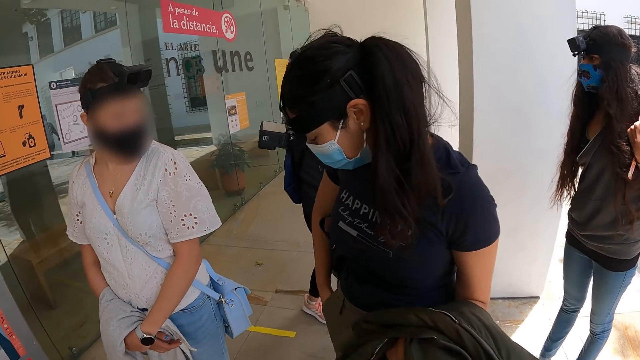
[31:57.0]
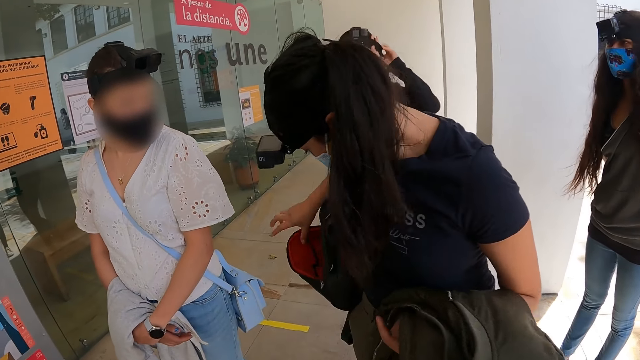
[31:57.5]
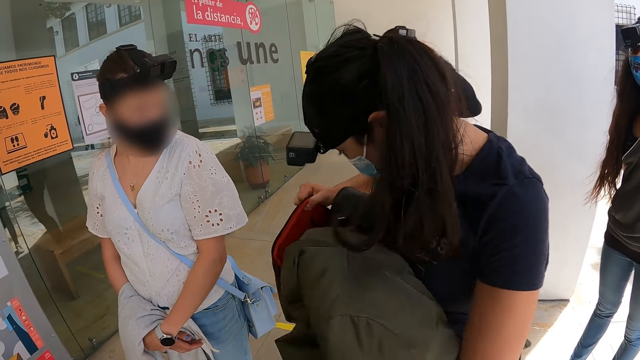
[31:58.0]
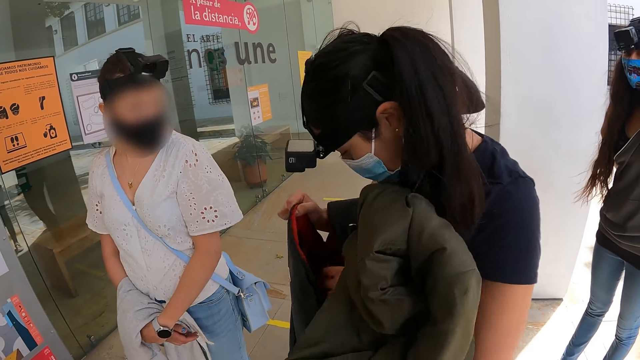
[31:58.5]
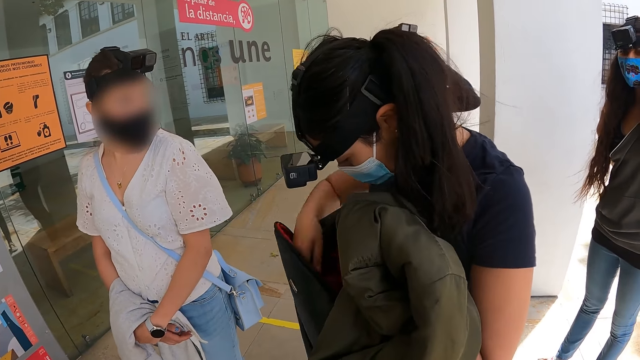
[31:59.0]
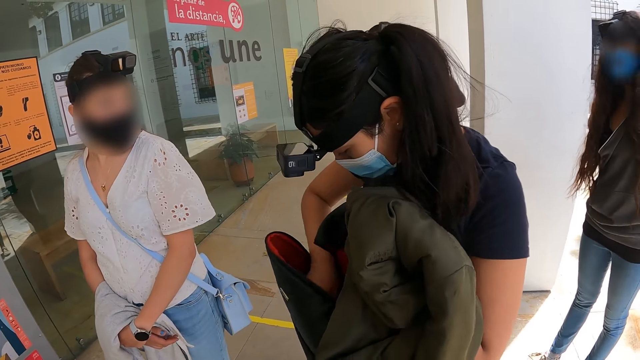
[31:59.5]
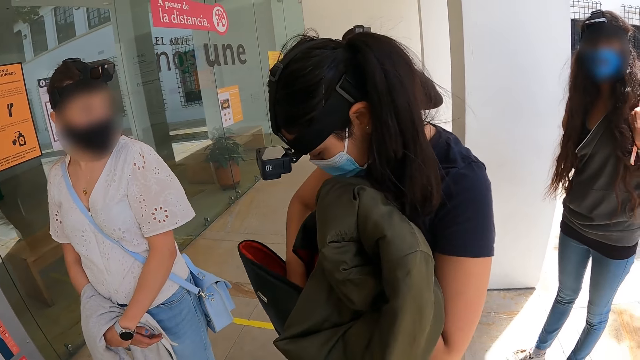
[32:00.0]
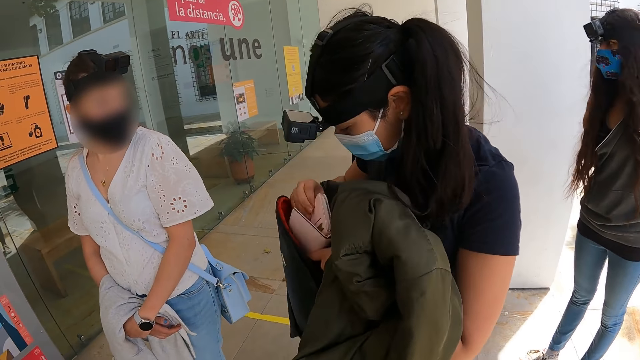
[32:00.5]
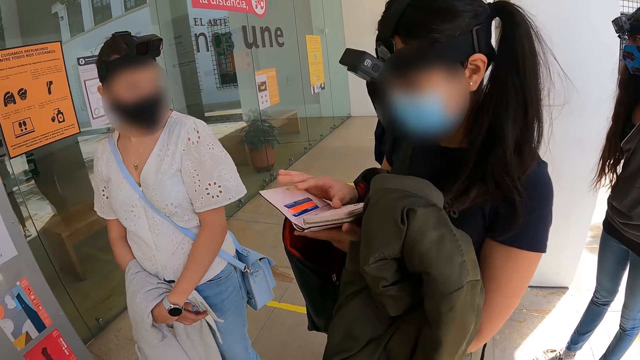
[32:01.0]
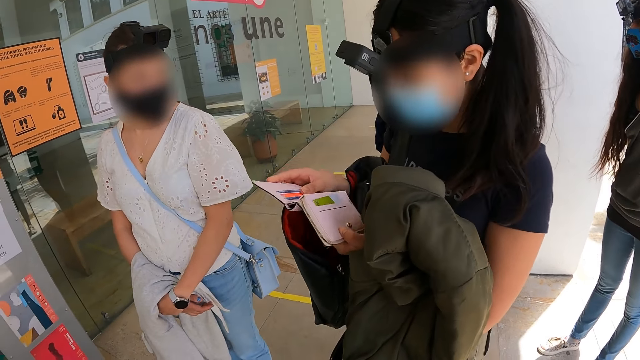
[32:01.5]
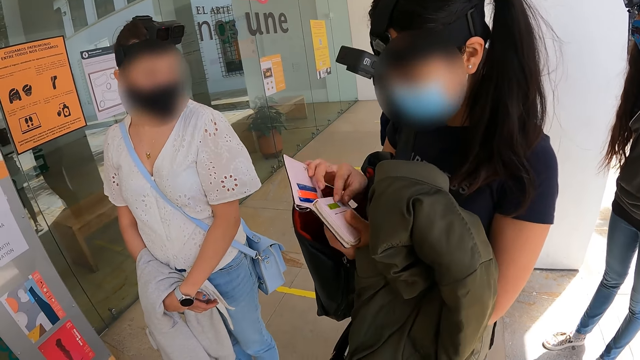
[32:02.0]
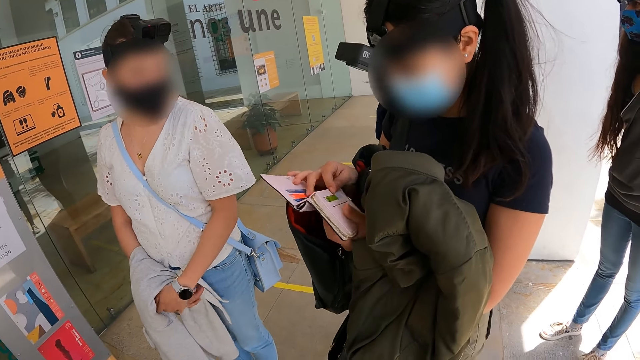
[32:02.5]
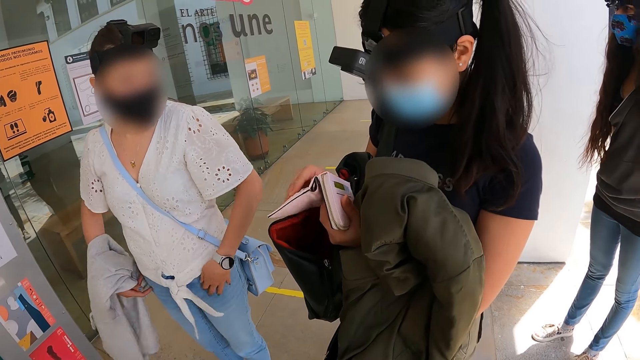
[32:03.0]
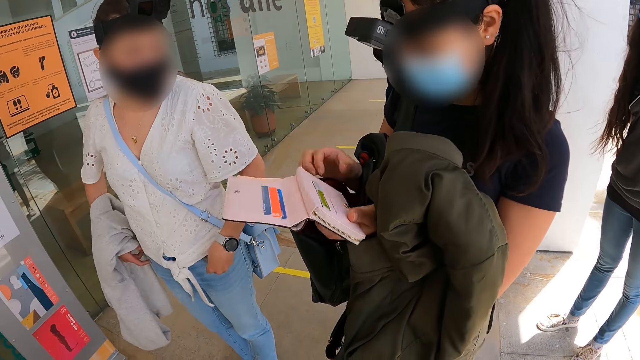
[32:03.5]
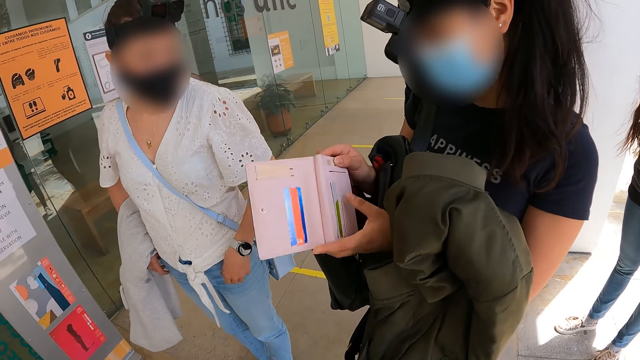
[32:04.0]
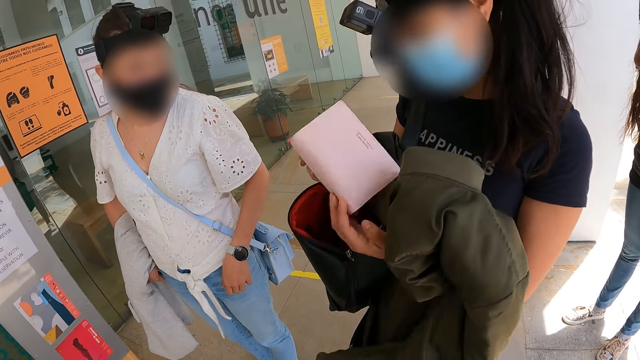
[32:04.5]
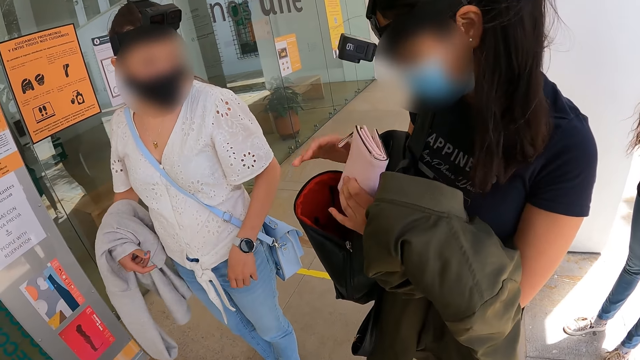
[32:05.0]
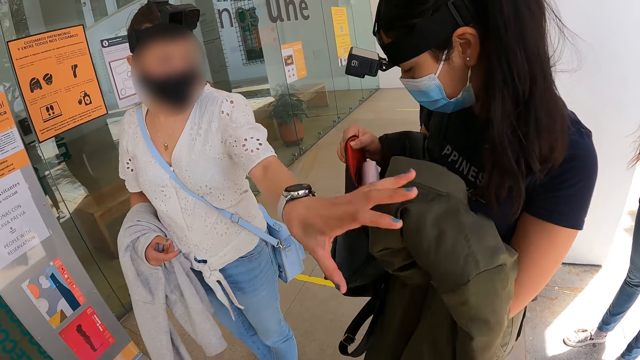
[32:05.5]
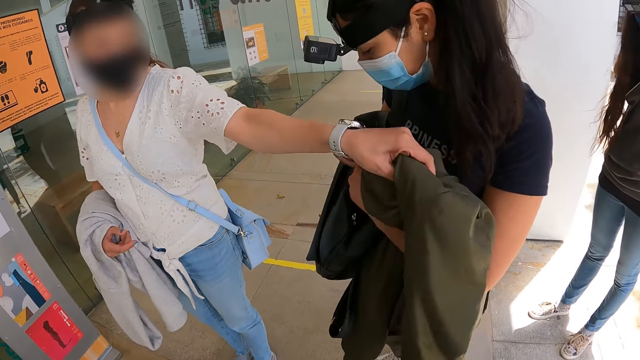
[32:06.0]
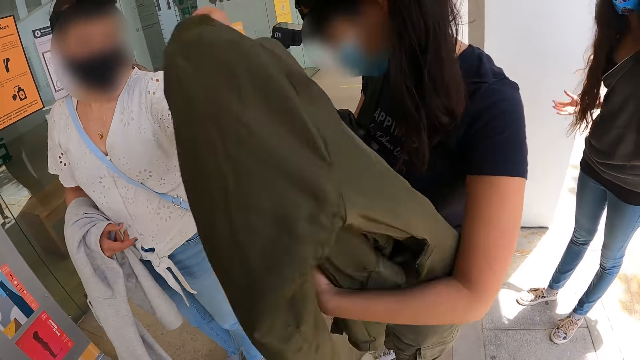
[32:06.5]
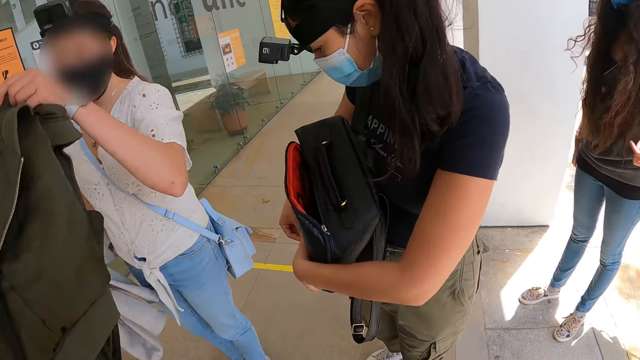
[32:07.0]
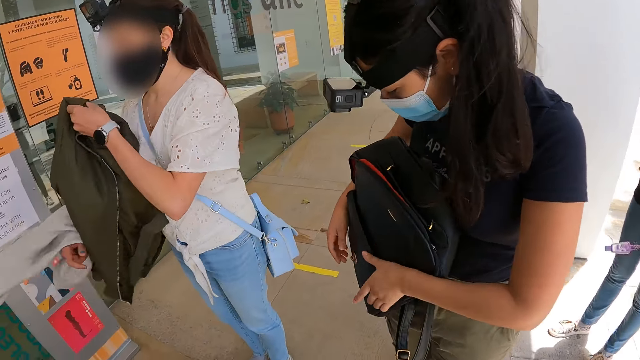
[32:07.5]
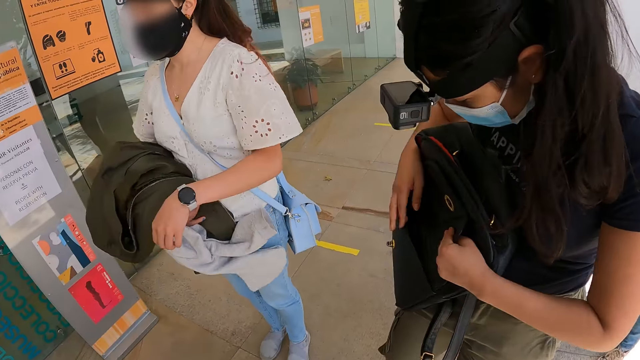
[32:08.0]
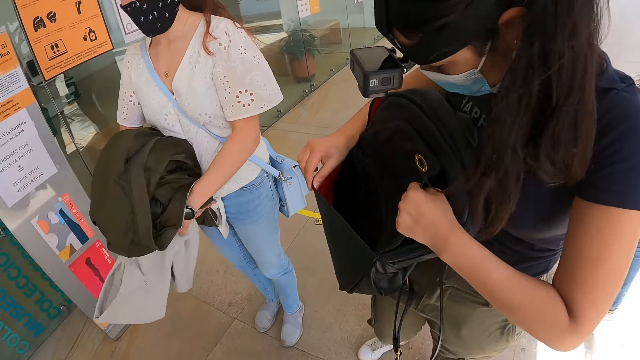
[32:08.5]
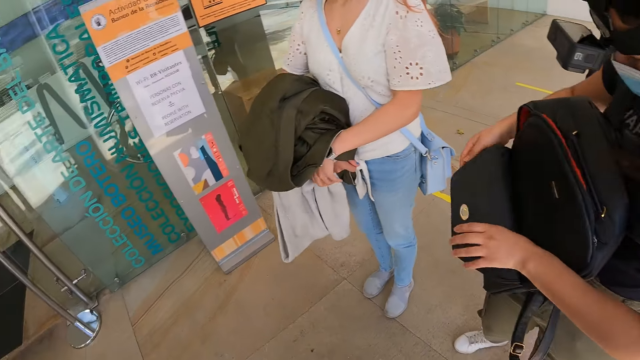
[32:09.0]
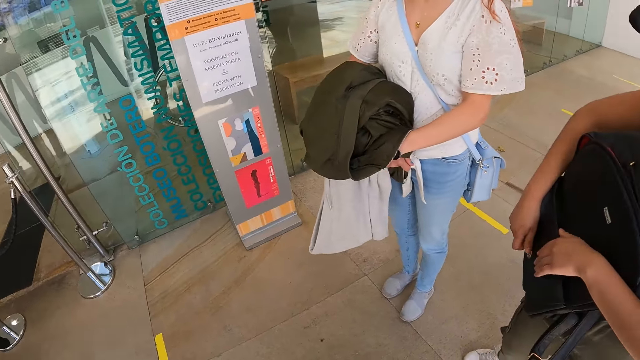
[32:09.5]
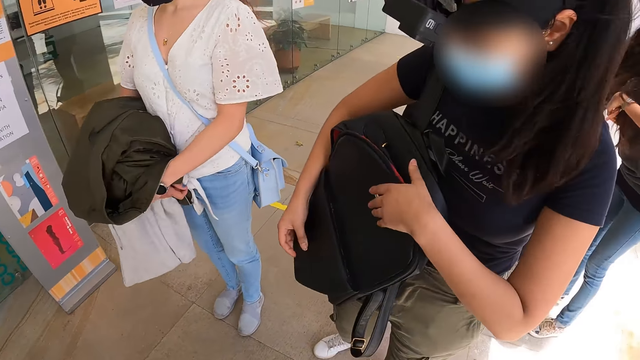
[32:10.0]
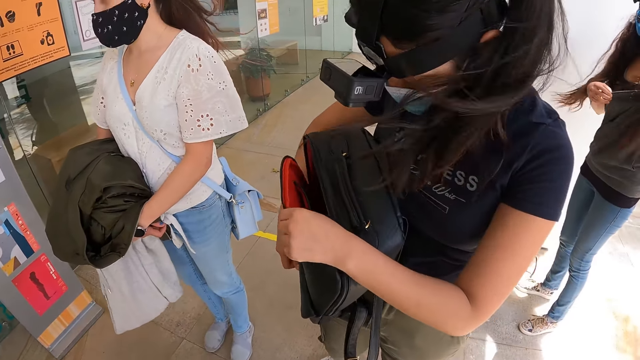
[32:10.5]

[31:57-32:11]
A lady checks in the bag. Another lady picks up a purse, checks the purse, folds the purse and drops the purse in the bag. A person picks up a jacket. The other lady checks the bag.

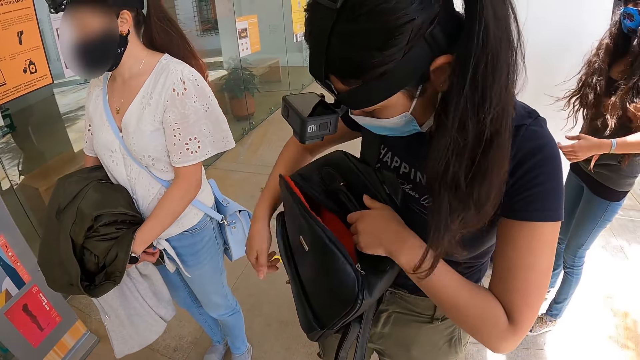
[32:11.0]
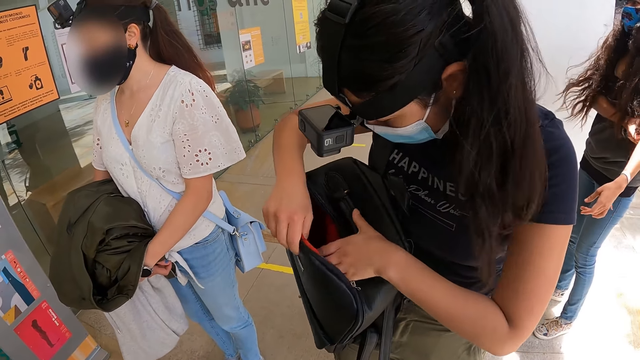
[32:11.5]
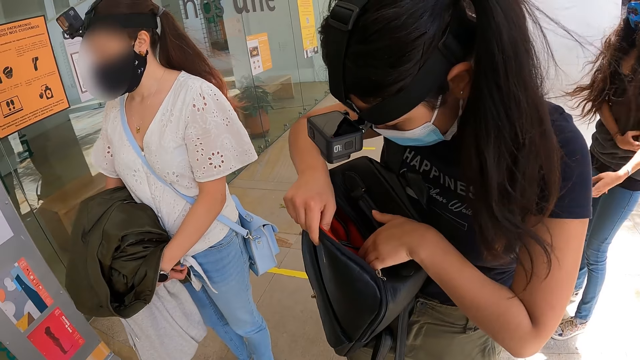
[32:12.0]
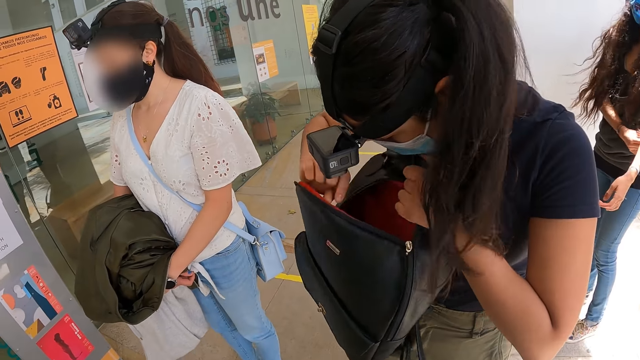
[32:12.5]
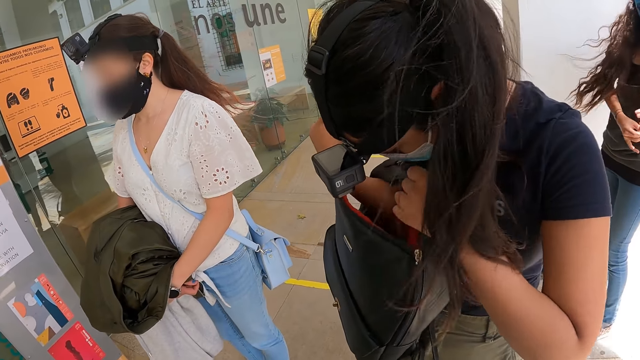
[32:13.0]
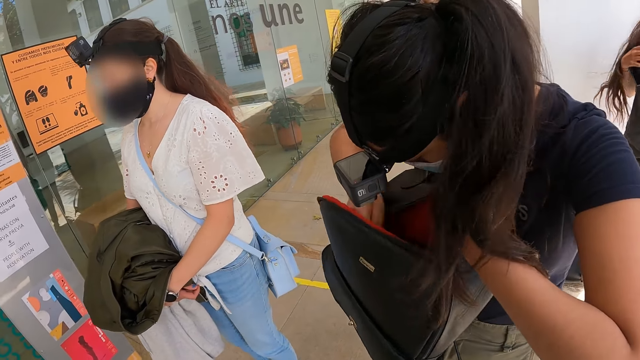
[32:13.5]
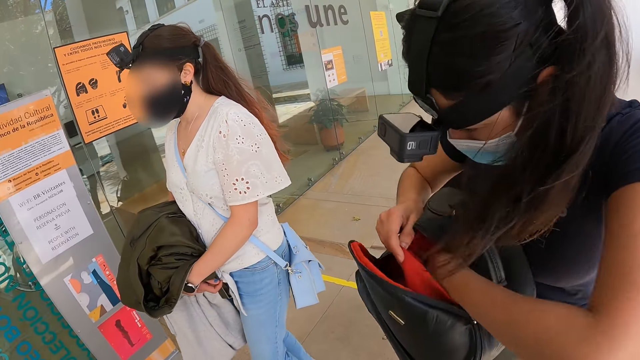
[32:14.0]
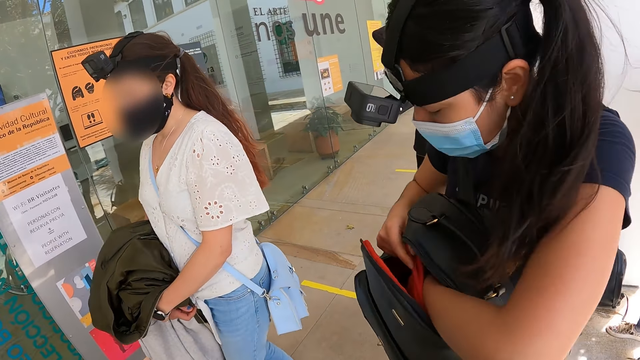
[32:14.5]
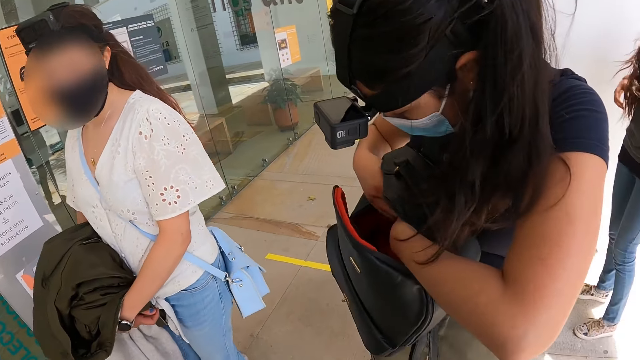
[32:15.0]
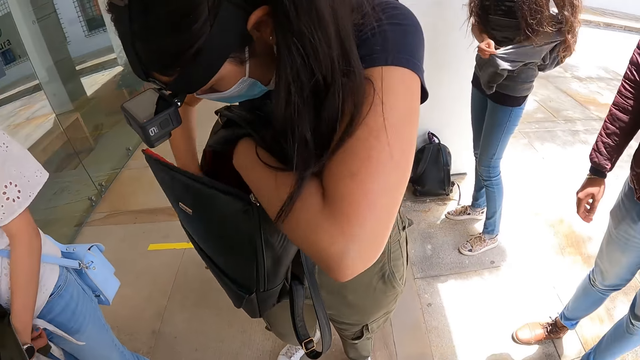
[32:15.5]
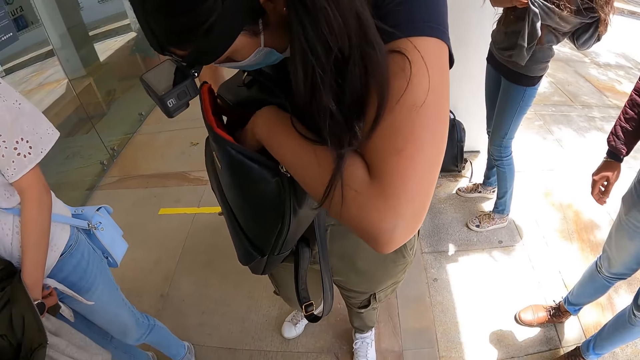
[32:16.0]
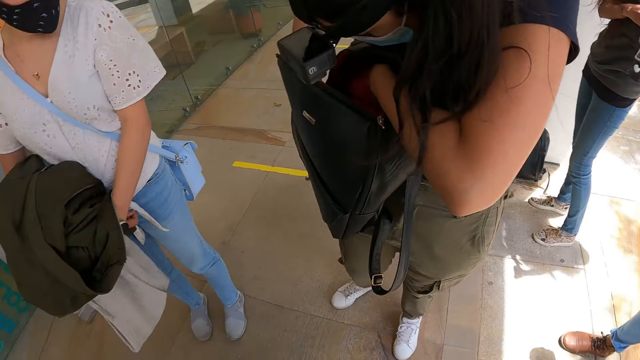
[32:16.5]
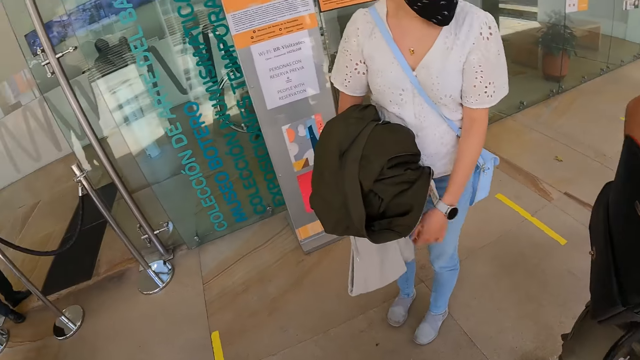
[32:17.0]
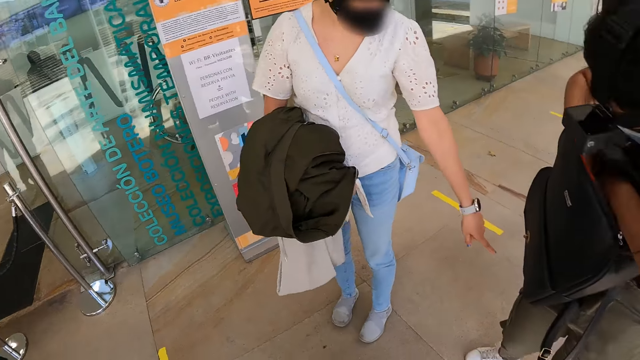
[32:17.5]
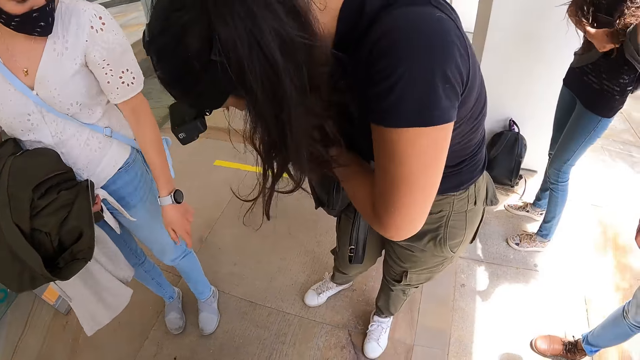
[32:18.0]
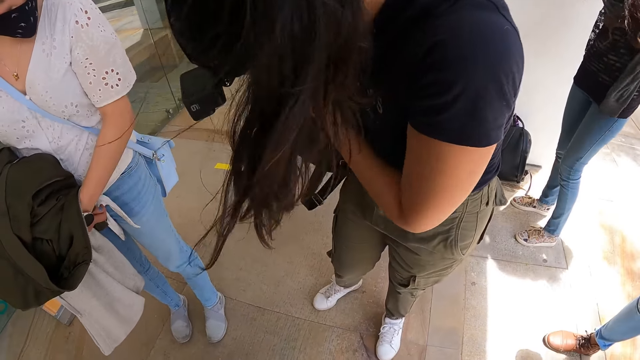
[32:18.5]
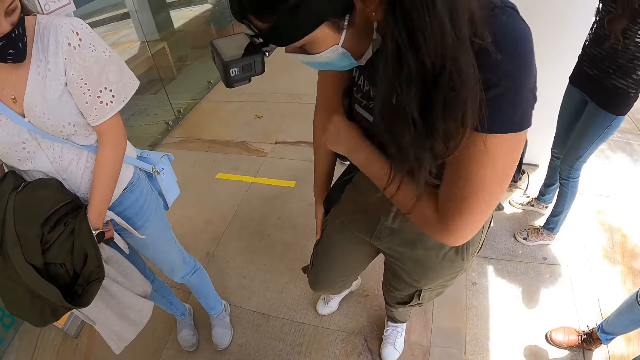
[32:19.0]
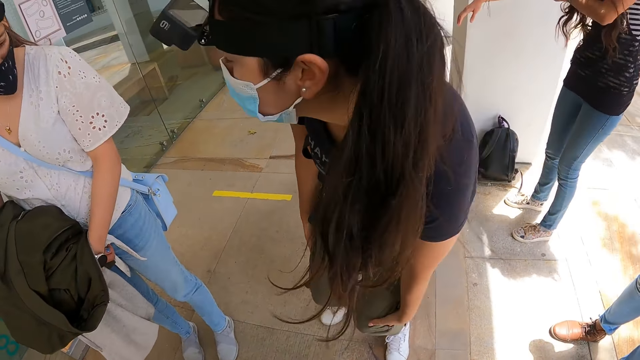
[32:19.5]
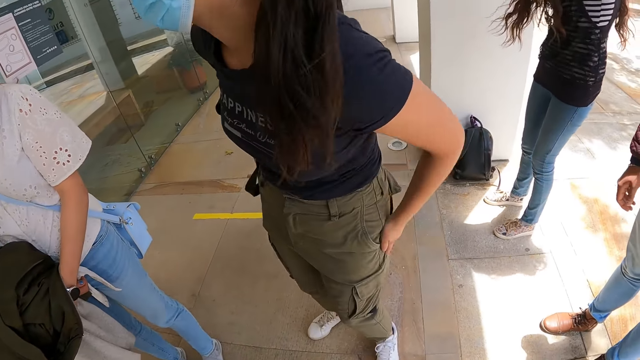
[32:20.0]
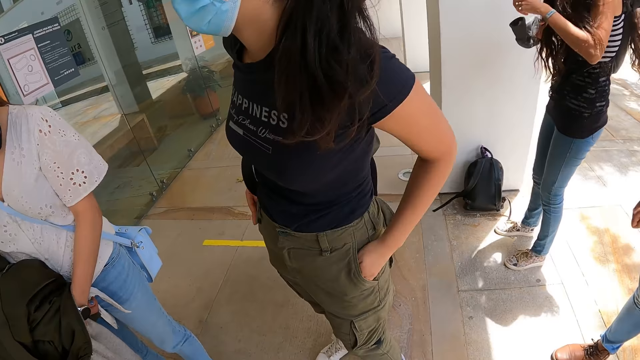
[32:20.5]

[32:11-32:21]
The camera wearer looks around.
